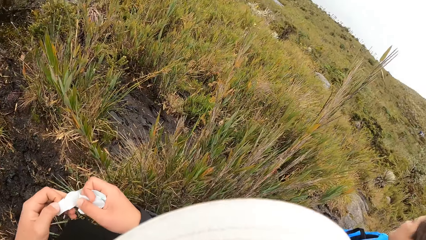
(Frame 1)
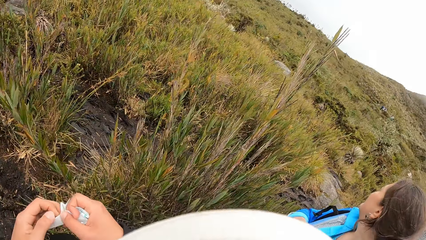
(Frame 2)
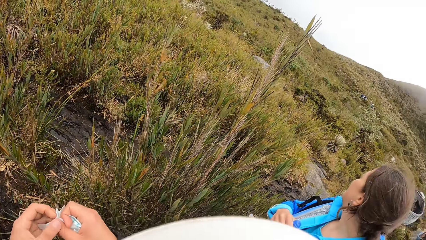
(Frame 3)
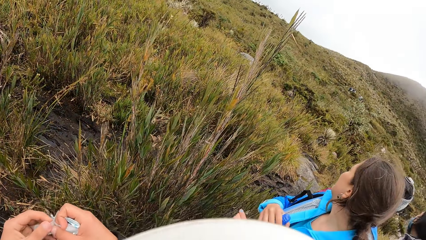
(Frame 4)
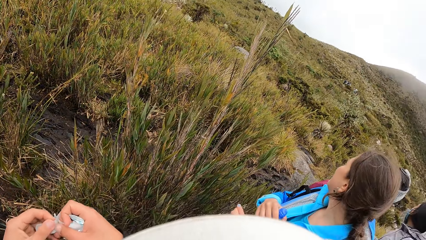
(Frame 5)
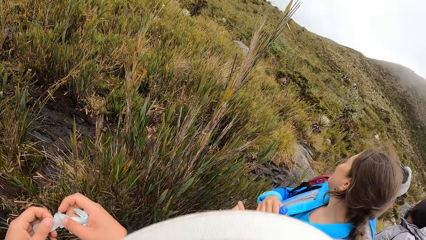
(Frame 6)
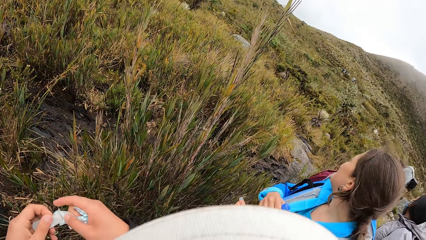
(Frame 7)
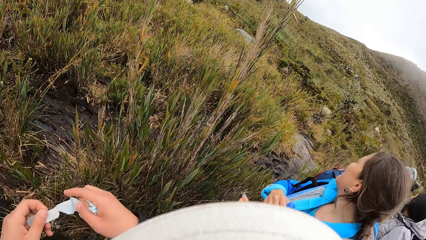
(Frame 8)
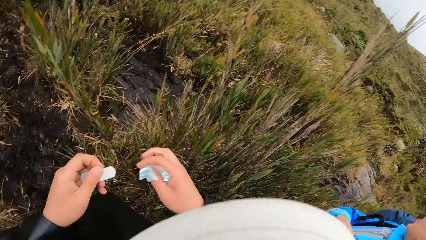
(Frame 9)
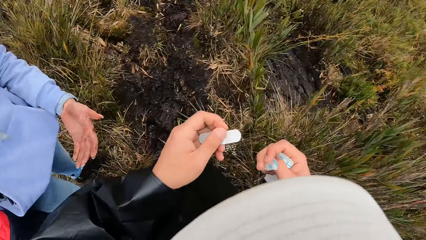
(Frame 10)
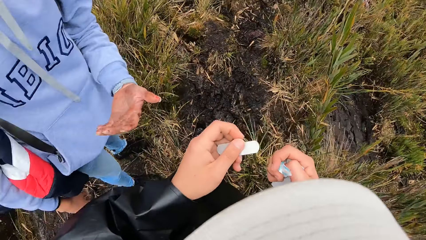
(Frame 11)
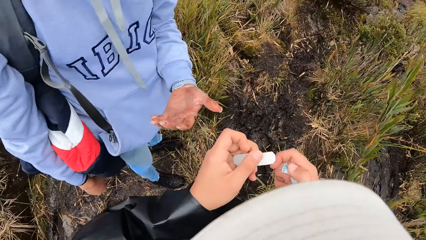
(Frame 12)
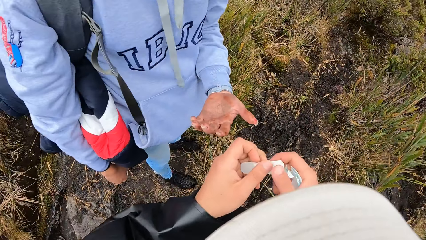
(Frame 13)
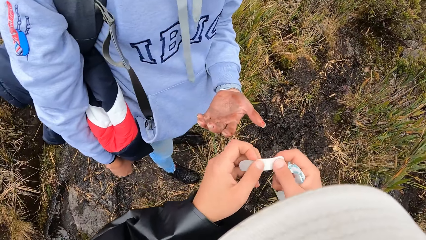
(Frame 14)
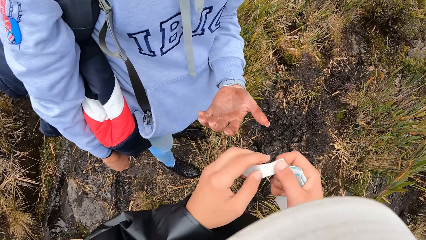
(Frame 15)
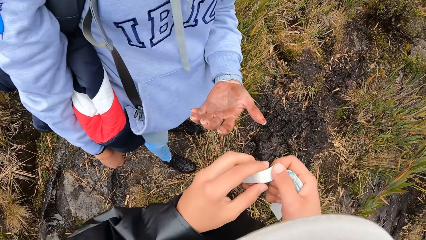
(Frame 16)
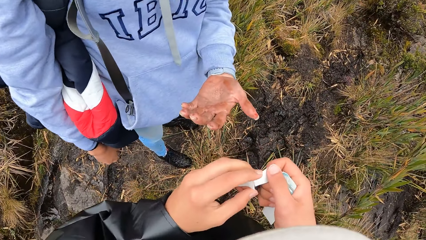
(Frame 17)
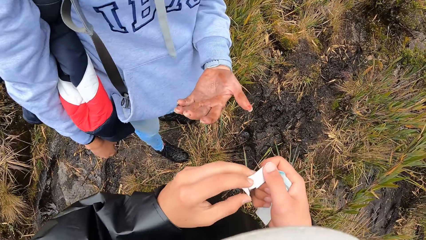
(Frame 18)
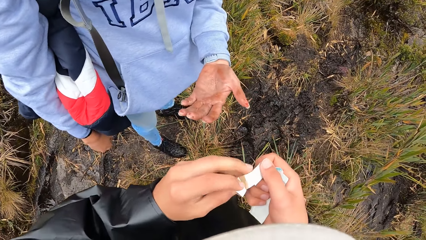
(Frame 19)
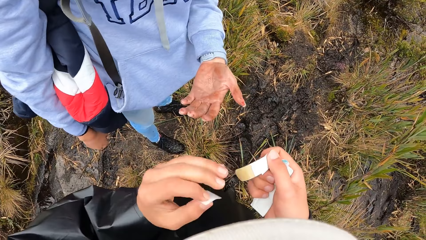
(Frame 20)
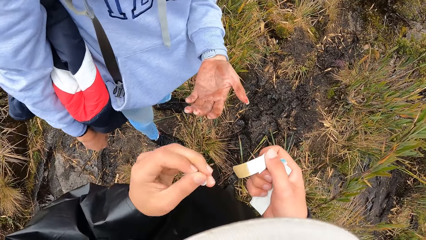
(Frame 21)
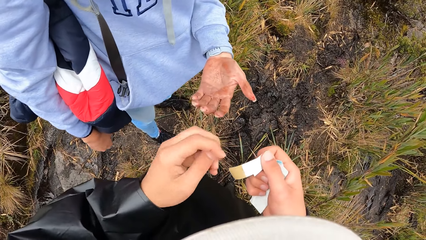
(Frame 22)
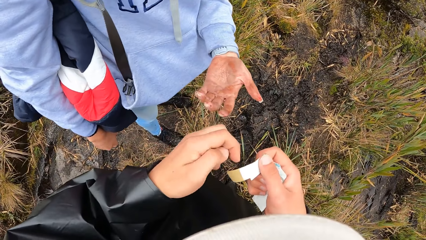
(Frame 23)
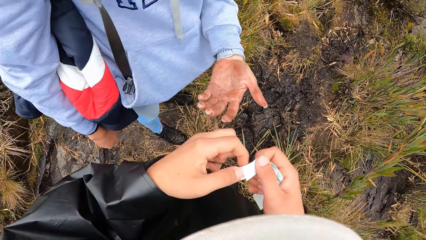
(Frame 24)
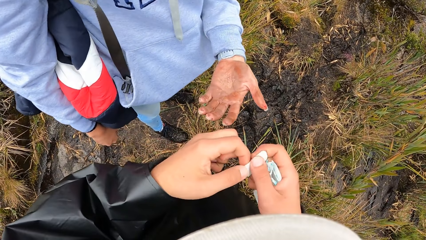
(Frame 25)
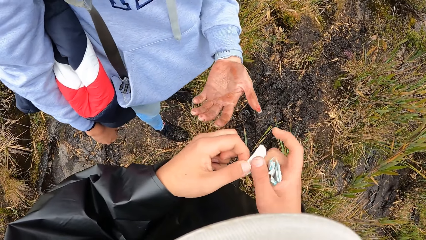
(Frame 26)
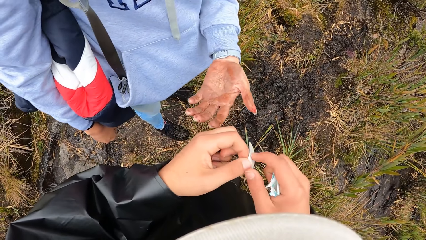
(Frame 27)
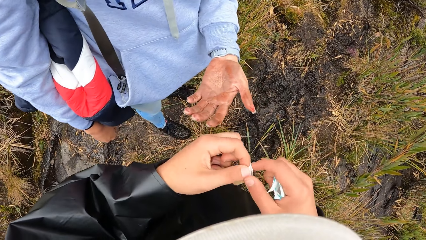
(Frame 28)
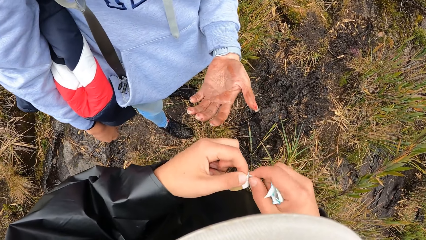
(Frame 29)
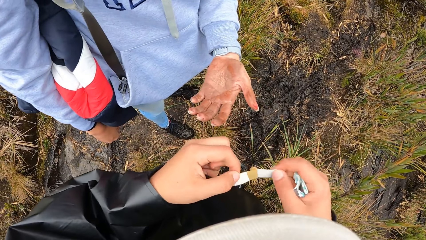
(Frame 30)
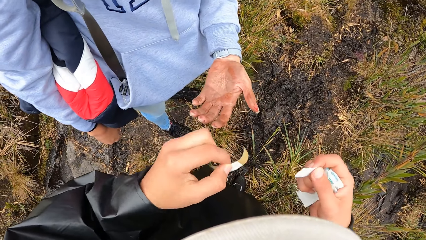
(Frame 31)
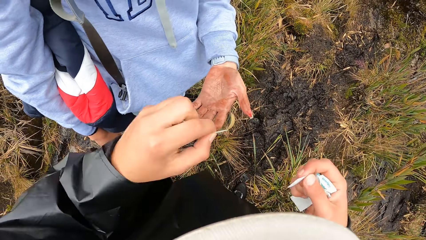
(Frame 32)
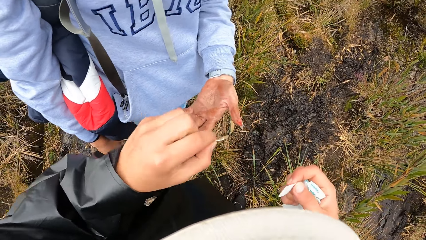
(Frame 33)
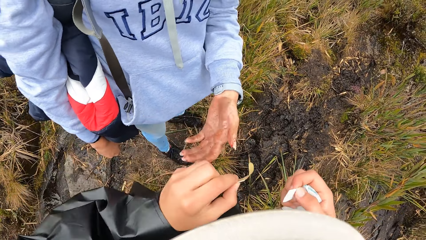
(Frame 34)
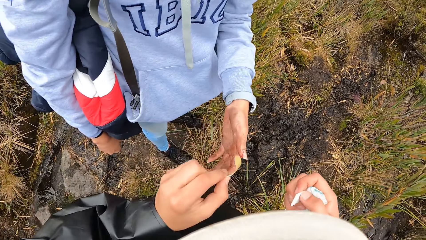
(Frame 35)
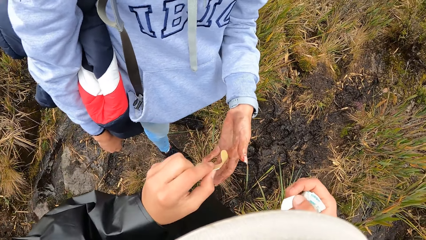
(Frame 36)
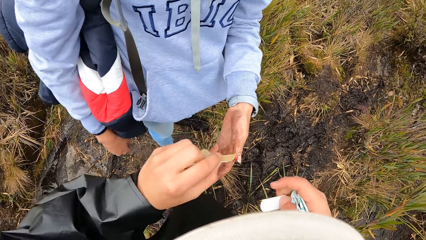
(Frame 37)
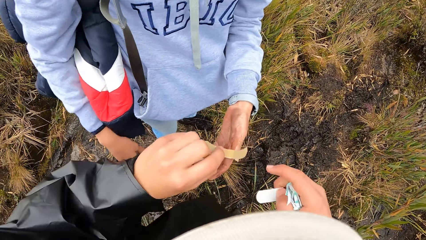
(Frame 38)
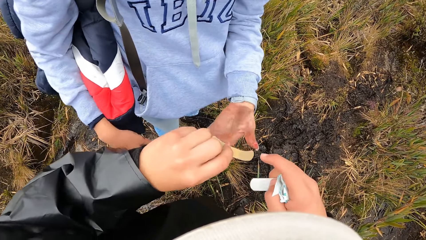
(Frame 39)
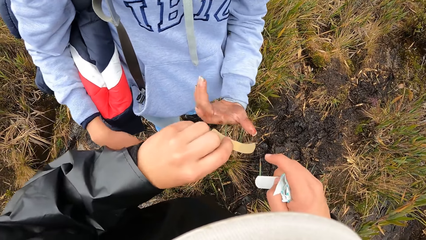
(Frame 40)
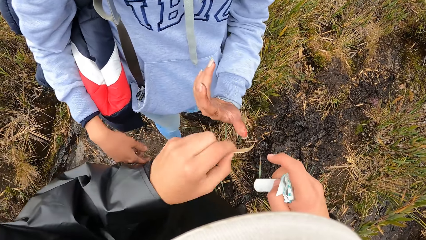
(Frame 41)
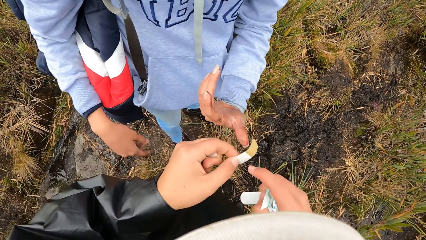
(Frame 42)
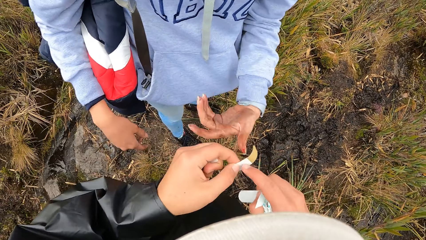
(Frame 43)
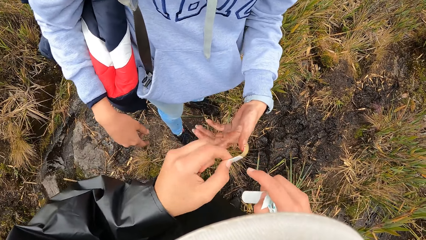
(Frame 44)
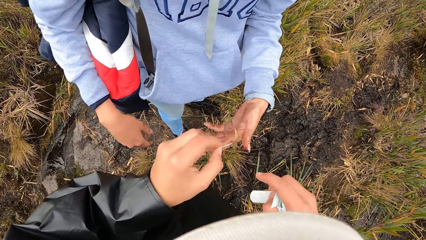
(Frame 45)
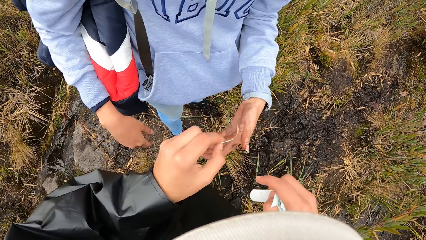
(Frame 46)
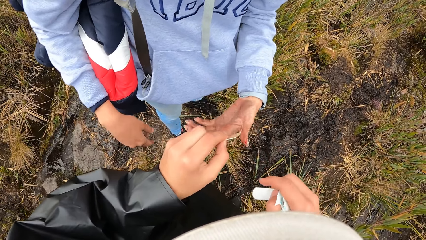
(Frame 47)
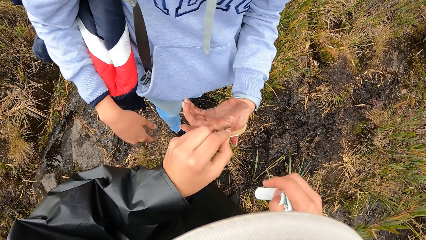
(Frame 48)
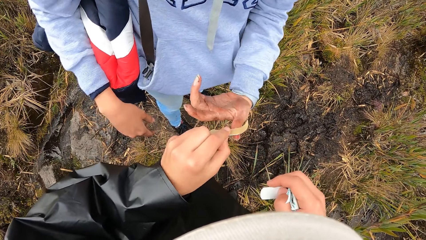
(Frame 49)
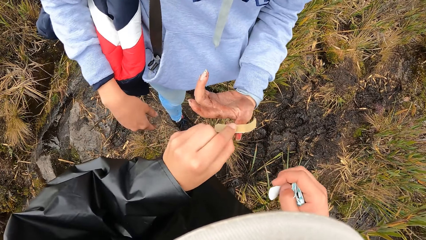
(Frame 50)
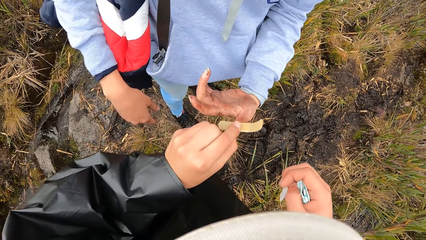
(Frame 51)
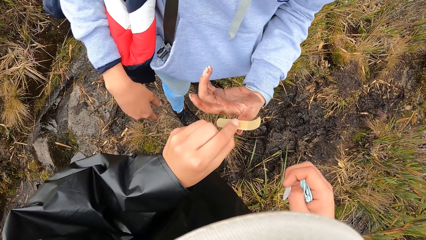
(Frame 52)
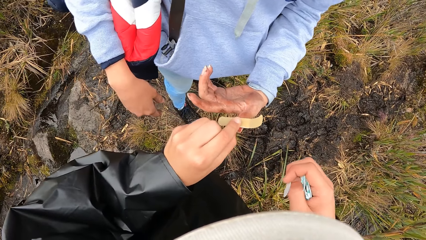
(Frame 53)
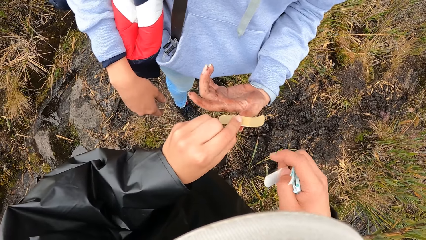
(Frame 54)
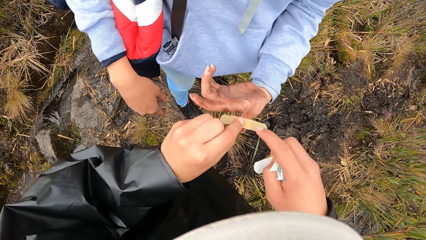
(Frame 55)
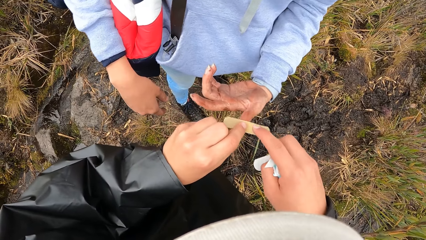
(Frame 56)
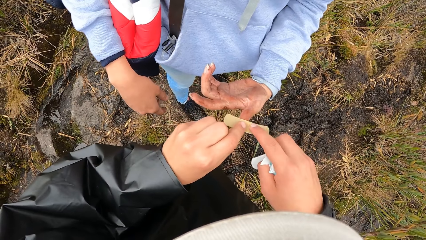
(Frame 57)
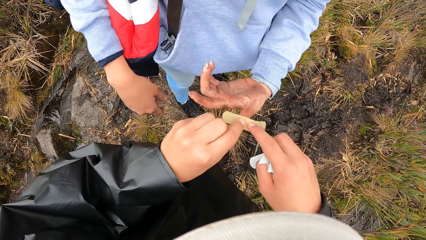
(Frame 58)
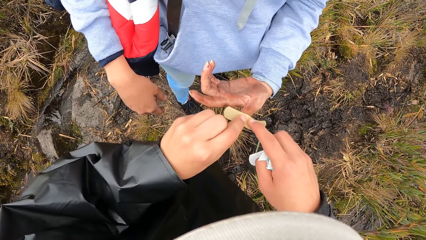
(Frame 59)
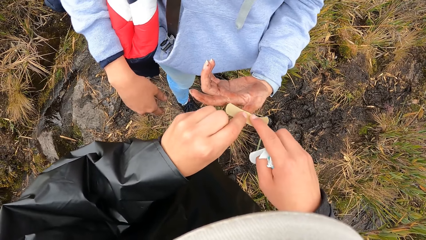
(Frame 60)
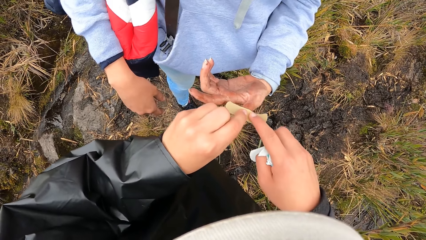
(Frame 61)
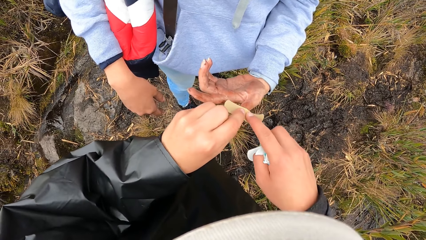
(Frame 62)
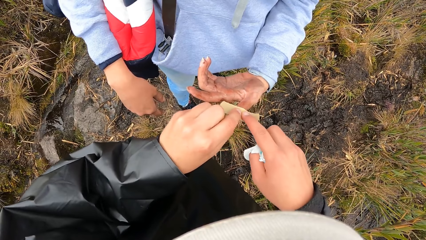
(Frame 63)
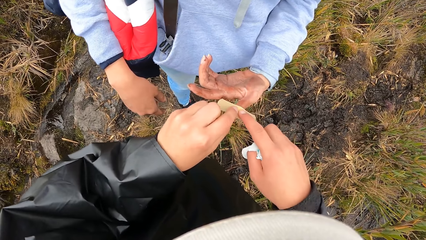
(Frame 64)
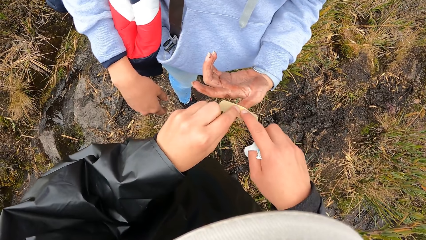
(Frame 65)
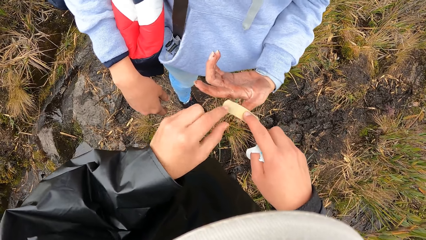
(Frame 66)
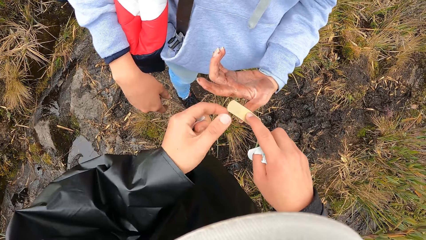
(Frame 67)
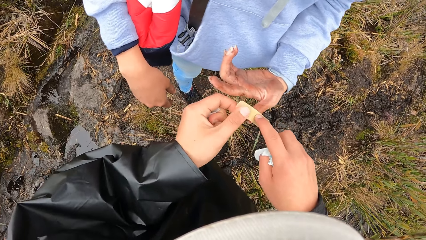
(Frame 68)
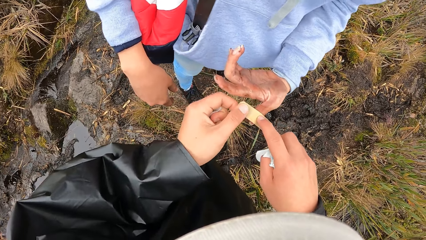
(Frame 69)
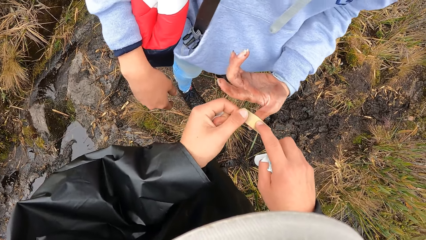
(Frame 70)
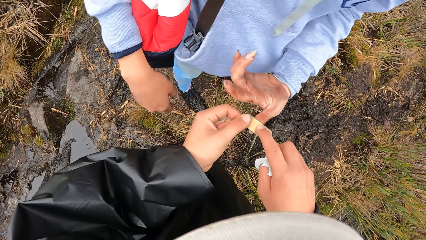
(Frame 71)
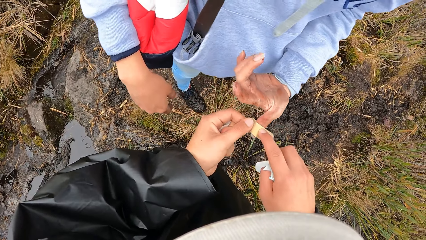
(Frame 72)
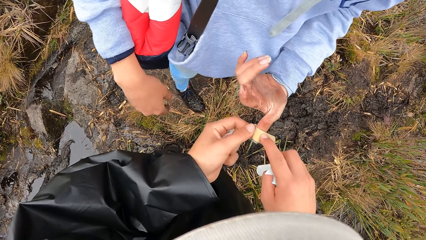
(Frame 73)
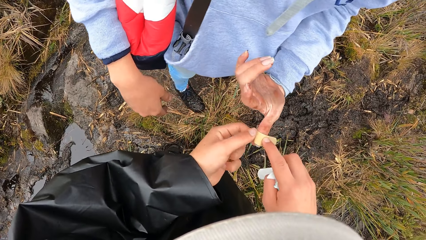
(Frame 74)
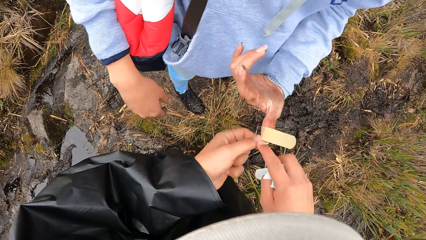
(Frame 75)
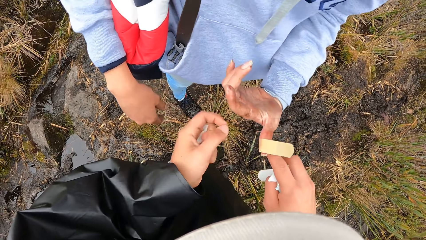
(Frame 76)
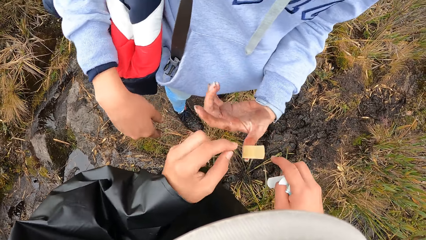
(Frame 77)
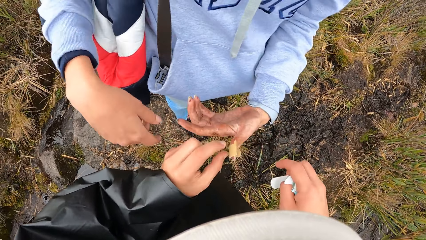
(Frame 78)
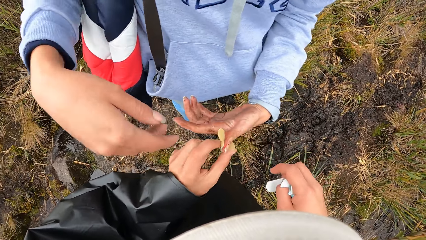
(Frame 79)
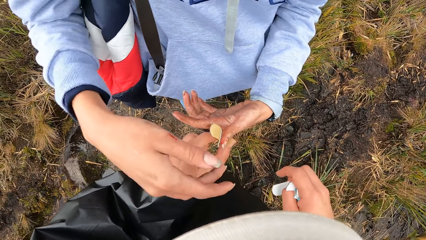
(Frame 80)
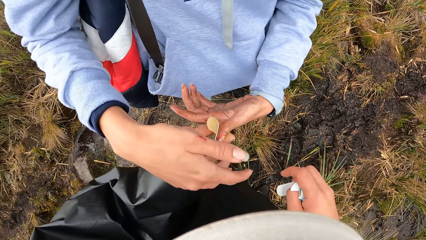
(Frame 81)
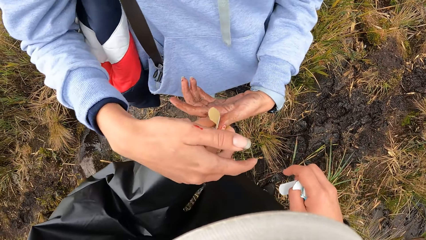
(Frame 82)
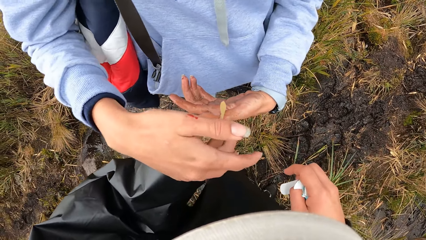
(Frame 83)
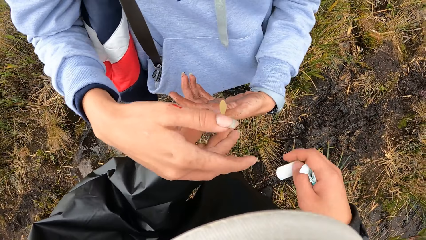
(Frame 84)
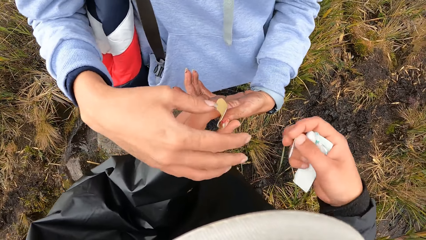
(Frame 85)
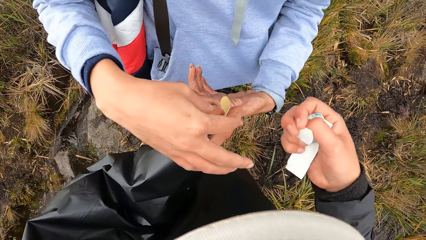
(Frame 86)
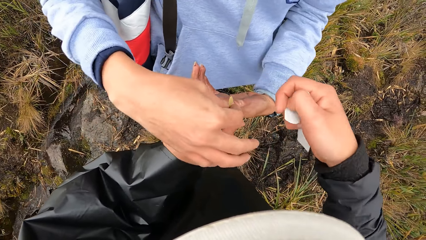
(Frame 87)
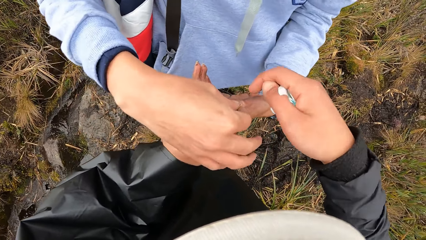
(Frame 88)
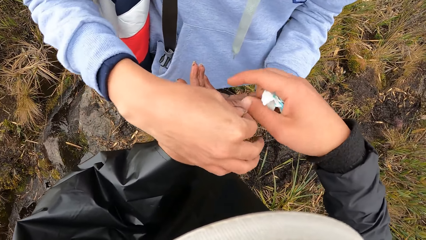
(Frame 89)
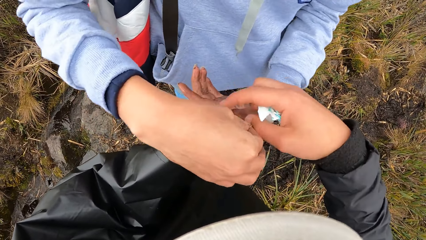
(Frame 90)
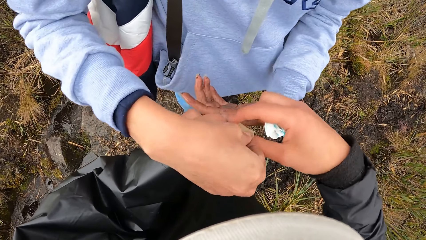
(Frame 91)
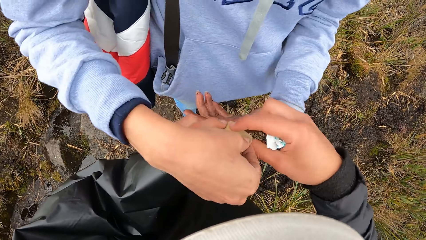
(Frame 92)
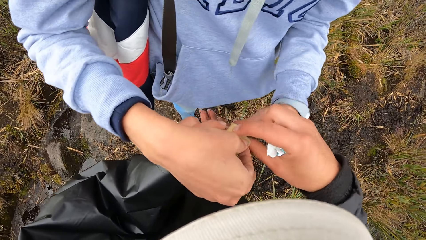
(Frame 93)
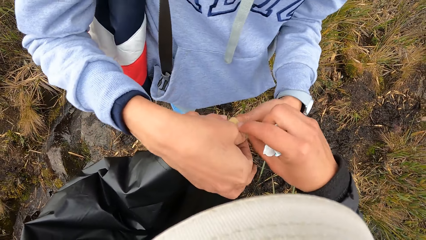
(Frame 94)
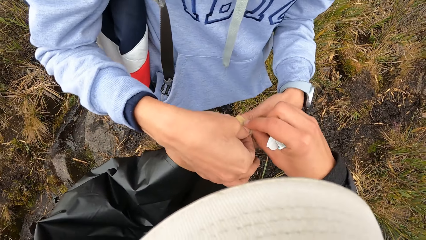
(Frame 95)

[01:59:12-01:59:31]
The camera wearer turns round. A woman looks at a distance. The camera wearer removes the cover. Another woman turns the hand. The camera wearer plasters the other woman's left hand using both hands. They cover the wound. The other woman supports the plaster on her left thumb with her right hand and covers the wound.
